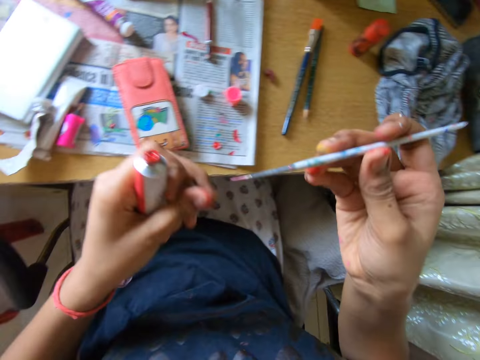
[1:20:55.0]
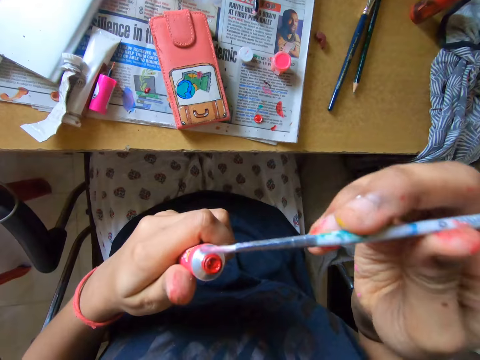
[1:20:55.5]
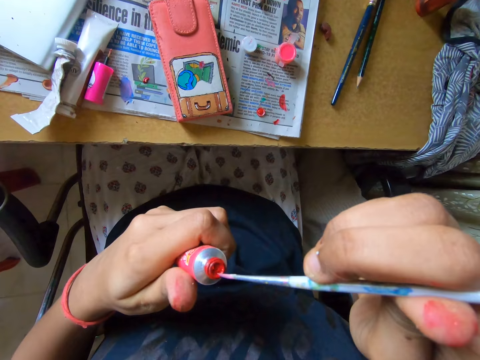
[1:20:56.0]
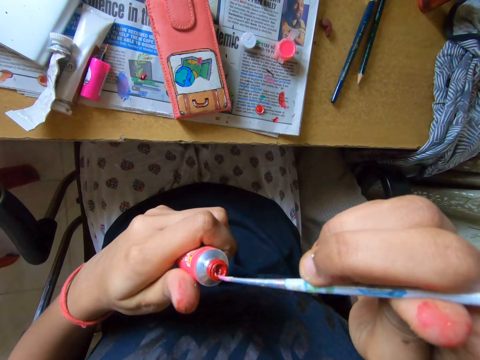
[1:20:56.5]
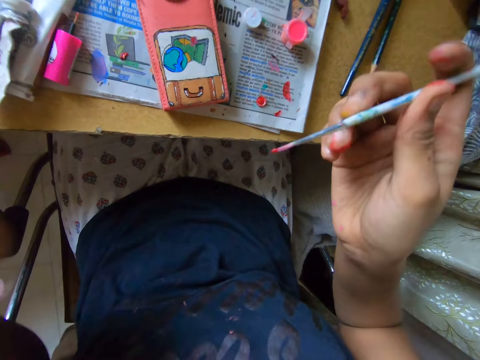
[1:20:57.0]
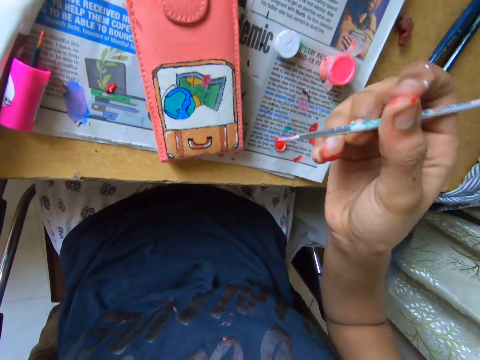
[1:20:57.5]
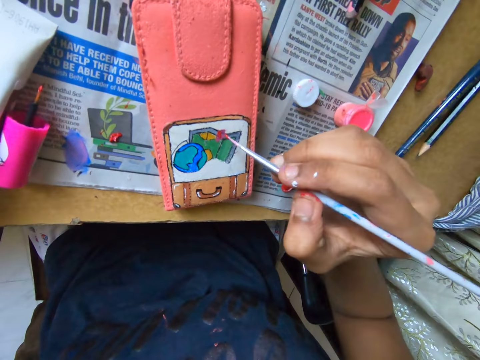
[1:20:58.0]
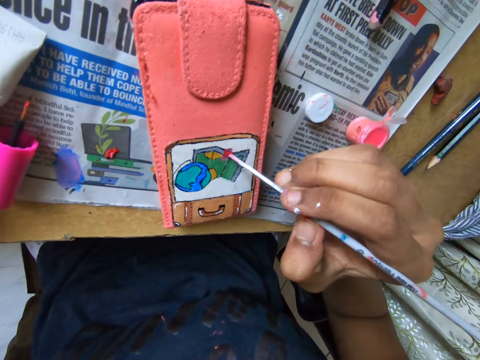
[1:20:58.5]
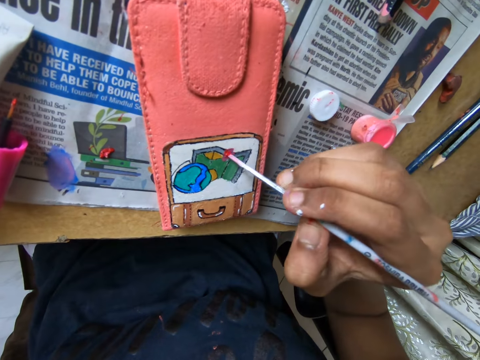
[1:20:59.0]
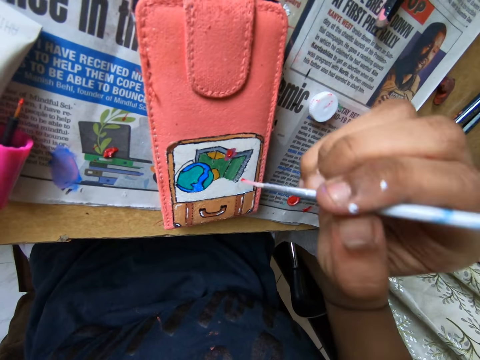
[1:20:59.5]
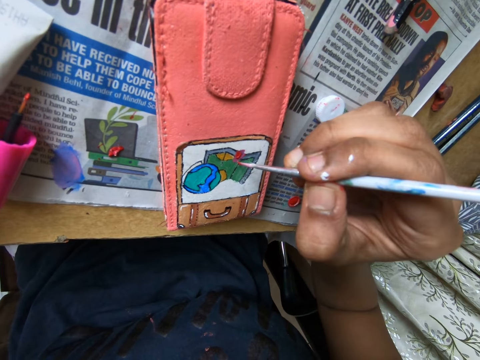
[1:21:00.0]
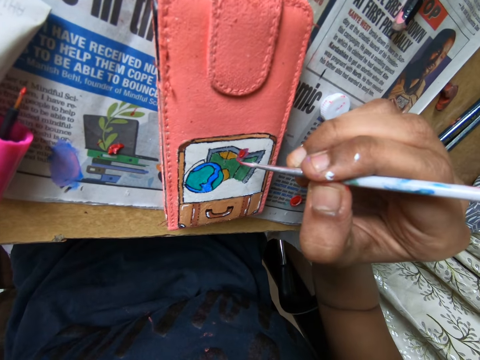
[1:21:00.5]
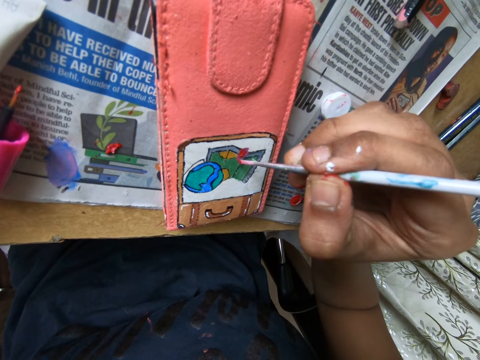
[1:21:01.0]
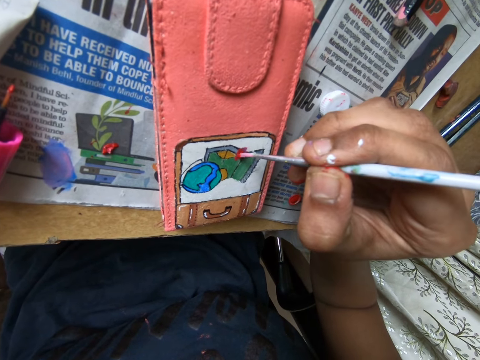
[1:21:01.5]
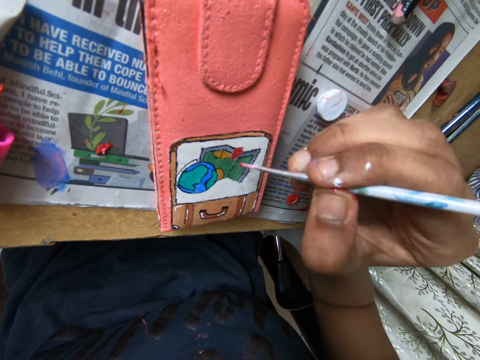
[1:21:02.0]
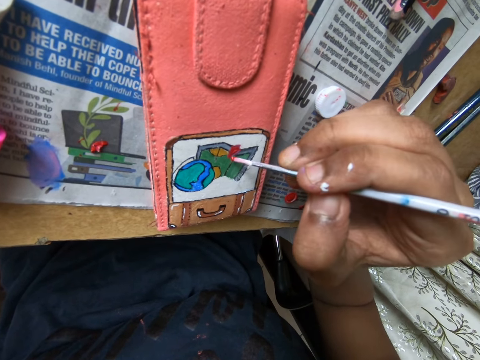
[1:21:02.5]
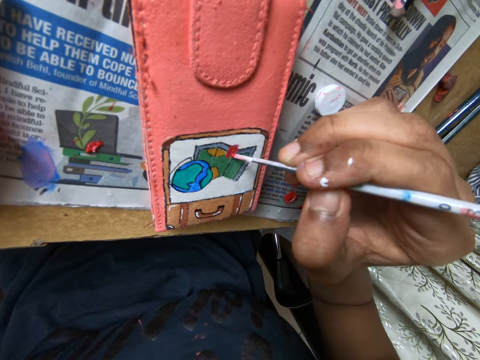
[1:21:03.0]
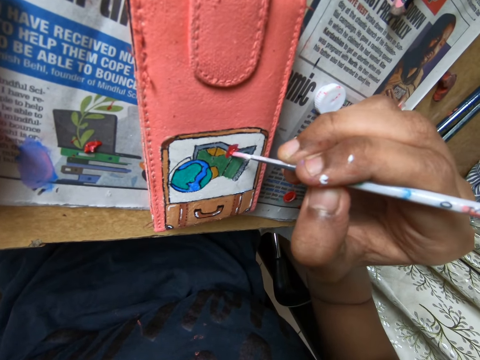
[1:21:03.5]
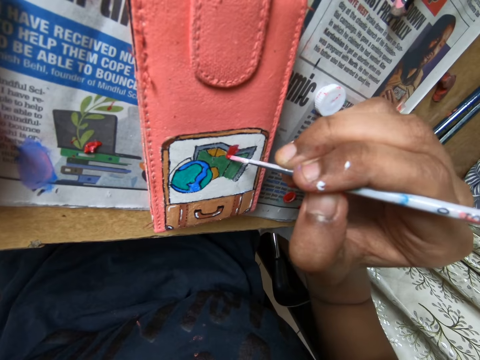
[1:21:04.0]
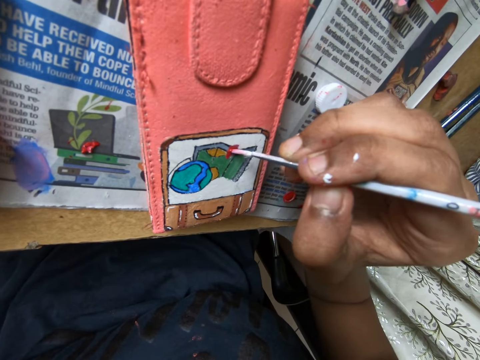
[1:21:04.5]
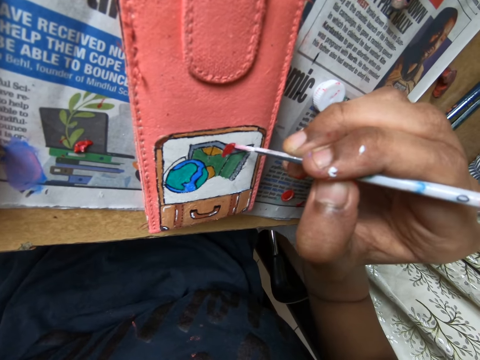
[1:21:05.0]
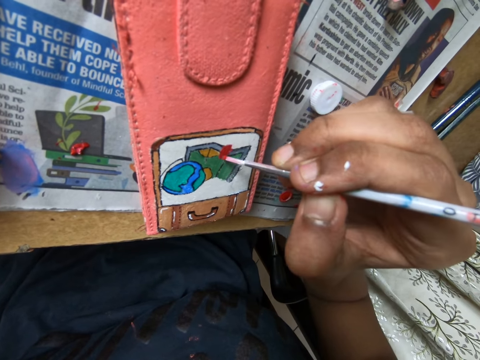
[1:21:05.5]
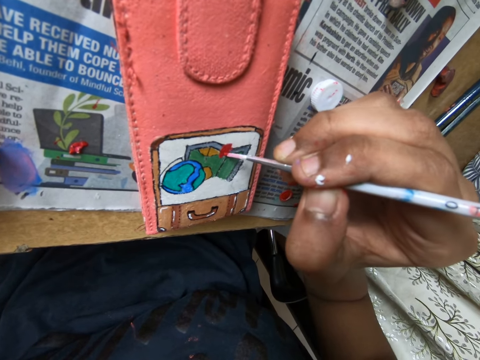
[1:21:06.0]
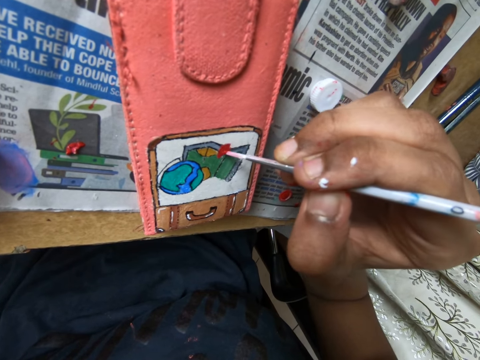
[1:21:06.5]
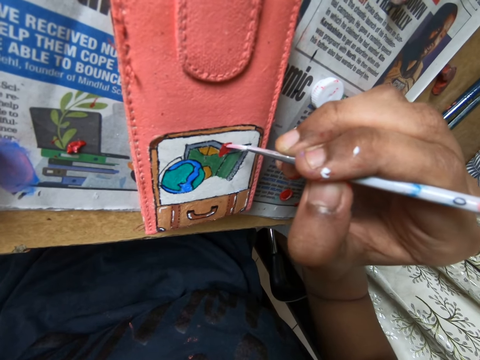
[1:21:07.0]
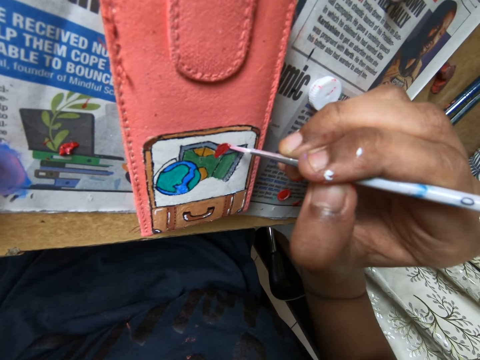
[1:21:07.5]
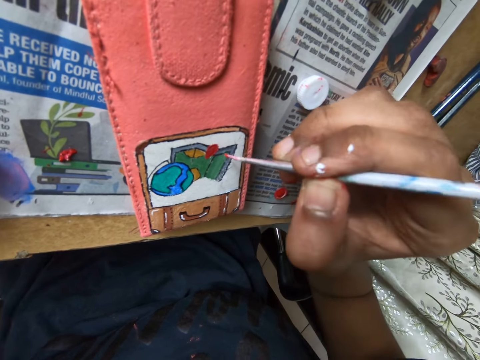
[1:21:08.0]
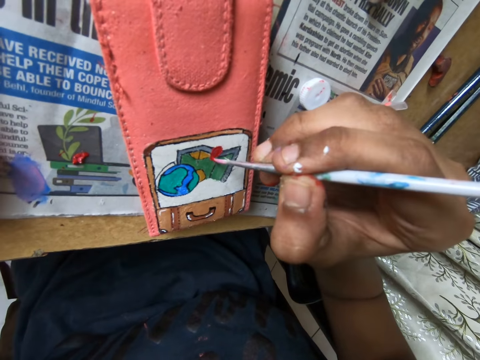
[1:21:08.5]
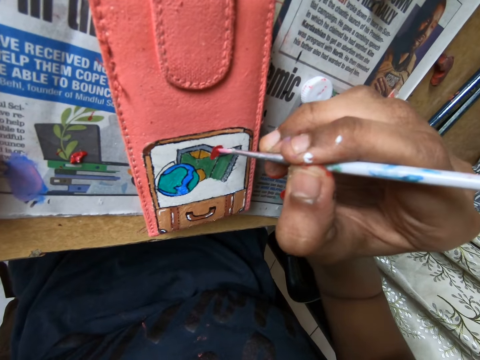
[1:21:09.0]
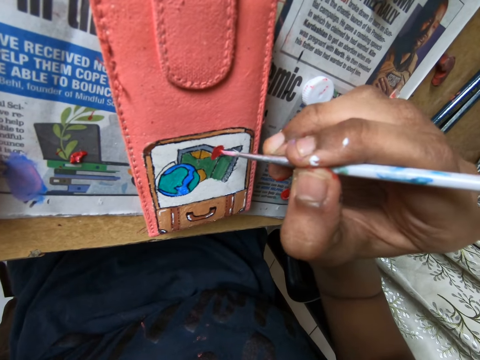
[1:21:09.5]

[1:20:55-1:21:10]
The camera wearer inserts the tip of the paintbrush in his right hand into the tube in his left hand. He draws on the pouch with the paintbrush in his right hand.

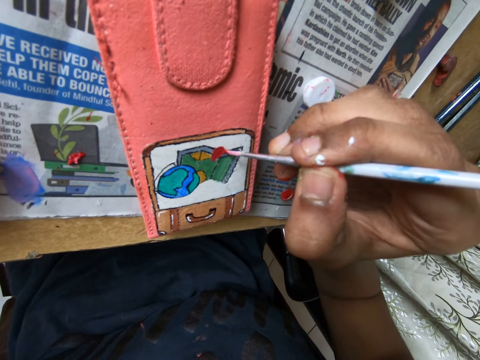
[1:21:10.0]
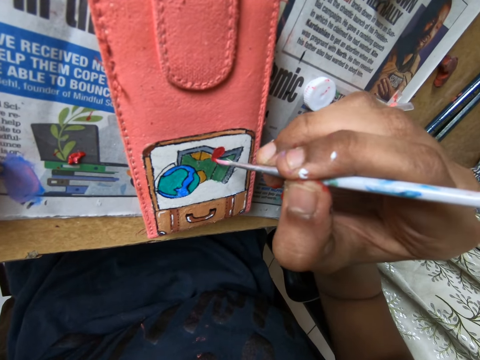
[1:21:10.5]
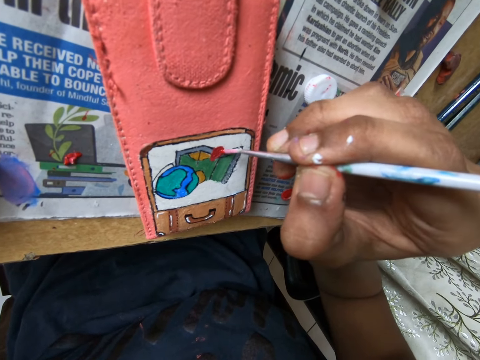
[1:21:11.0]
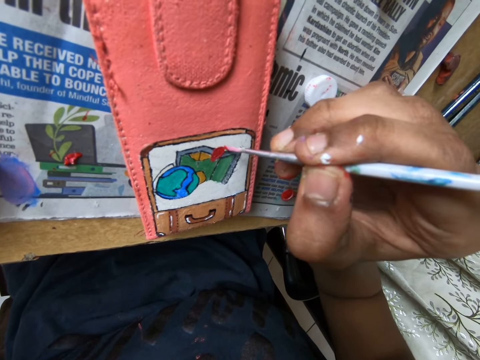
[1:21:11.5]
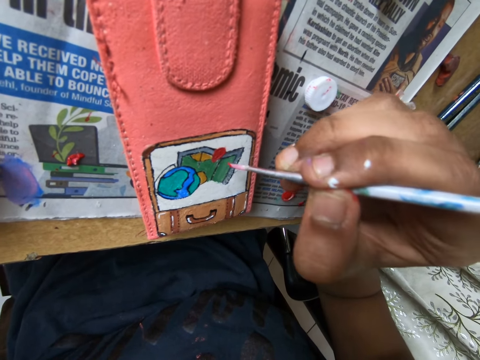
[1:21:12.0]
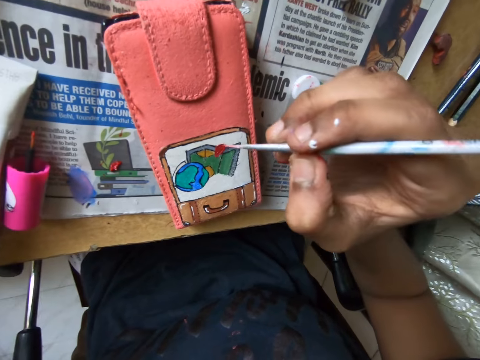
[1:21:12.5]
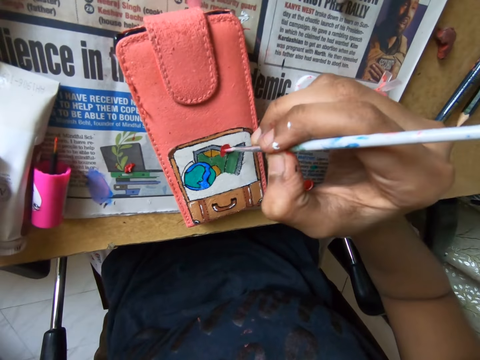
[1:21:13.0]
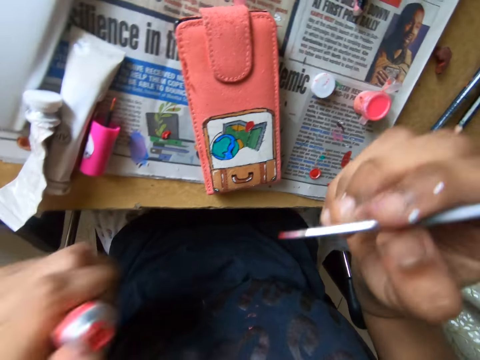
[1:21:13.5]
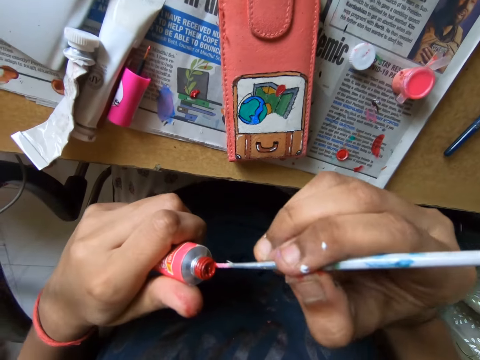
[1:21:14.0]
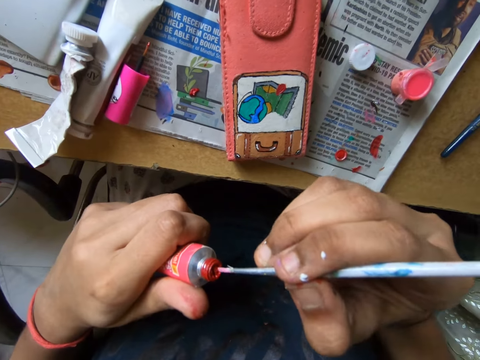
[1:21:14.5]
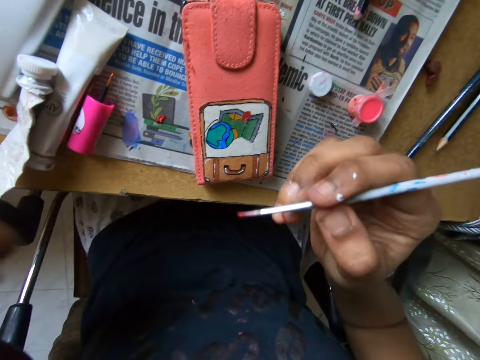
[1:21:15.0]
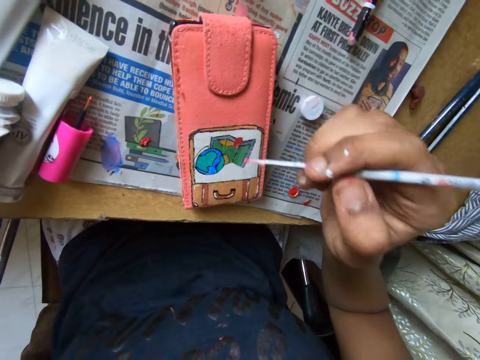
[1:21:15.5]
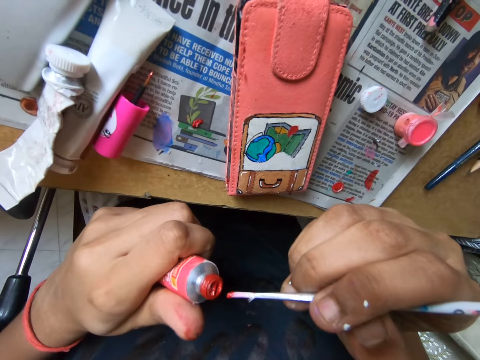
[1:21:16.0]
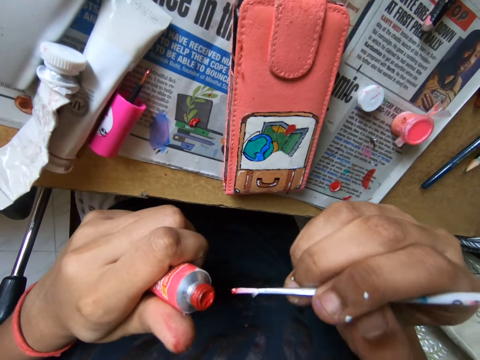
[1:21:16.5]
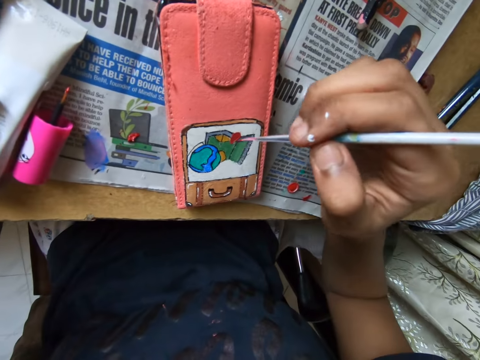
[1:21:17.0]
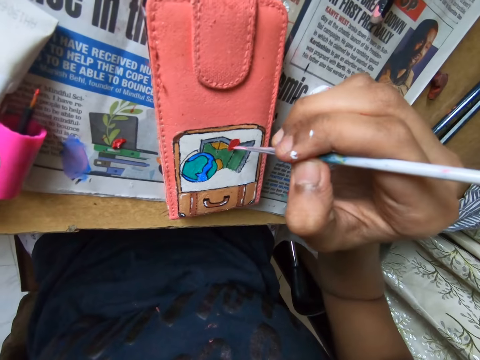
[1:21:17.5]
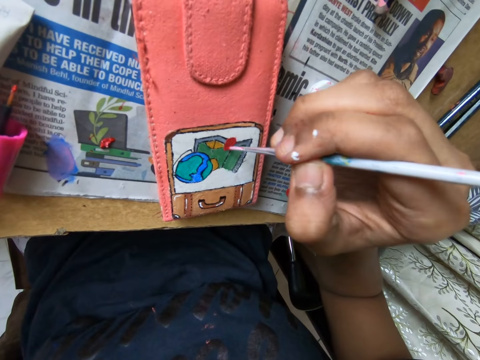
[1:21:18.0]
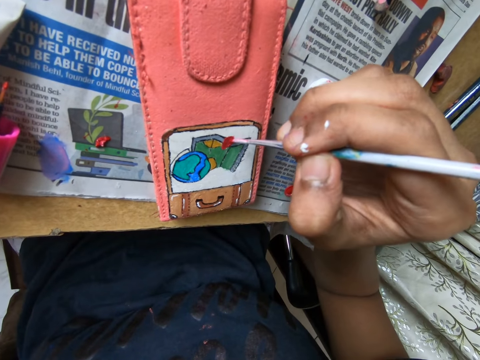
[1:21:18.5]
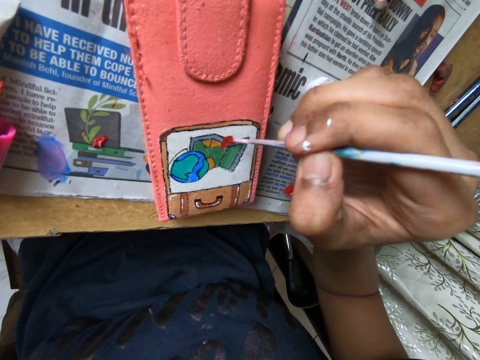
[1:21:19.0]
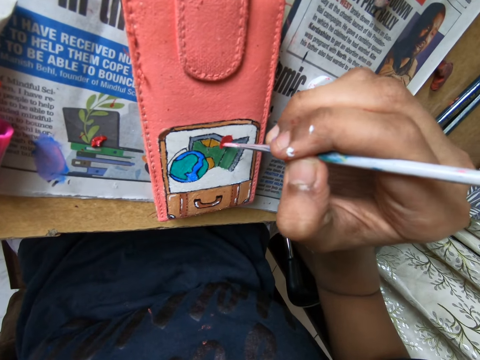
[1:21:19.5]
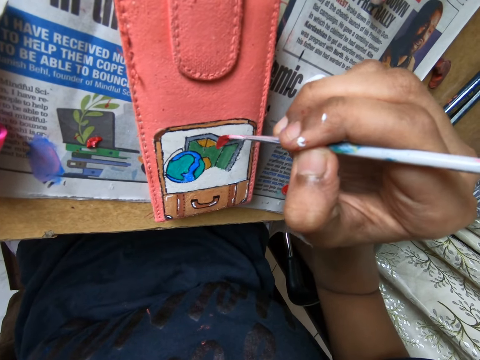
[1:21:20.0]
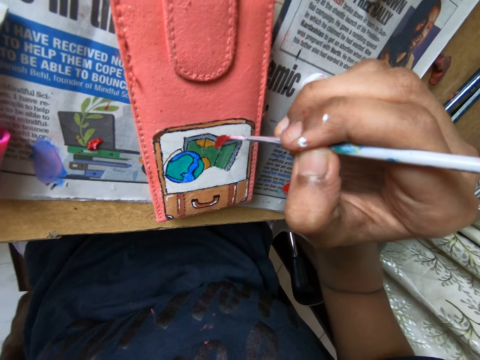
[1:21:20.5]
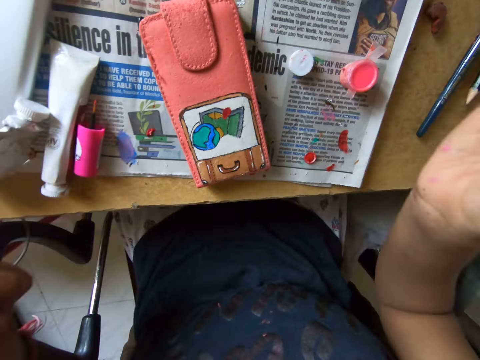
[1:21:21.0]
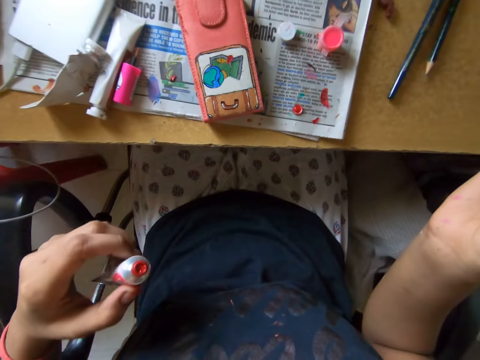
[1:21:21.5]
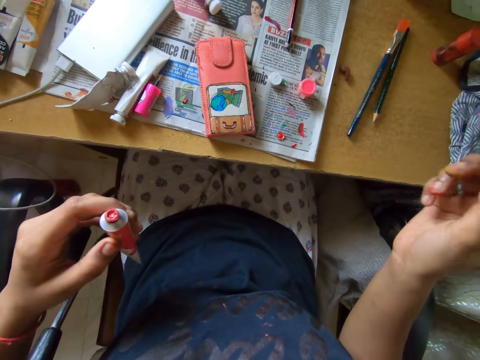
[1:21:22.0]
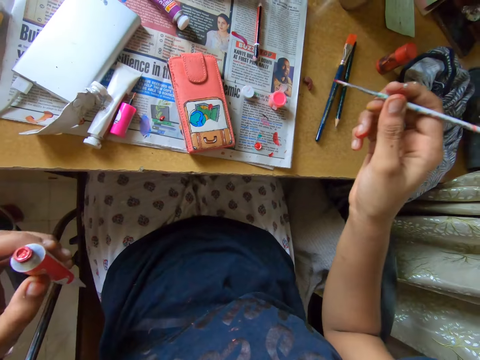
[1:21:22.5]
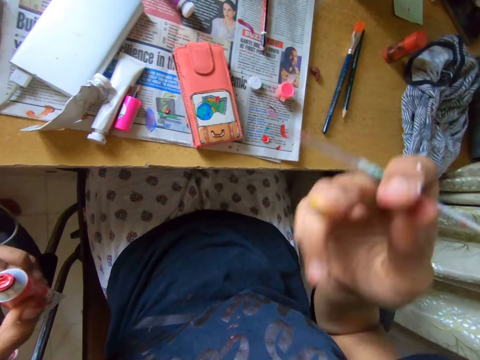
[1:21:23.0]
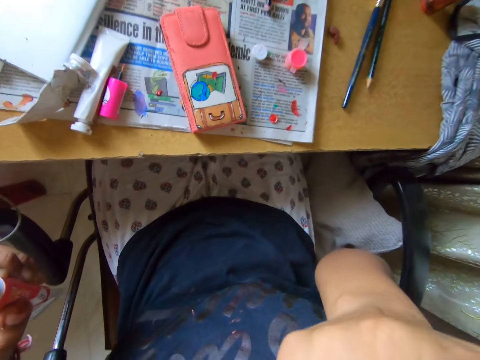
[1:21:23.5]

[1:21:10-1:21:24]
The camera wearer inserts the tip of the paintbrush in their right hand into the tube in their left hand. They rub the paint brush in their right hand on the paint tube in their left hand. They paint on the phone case on the table with the paint brush in their right hand. They lift the hand.
